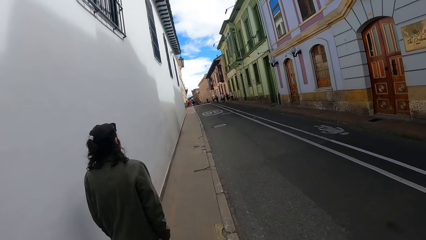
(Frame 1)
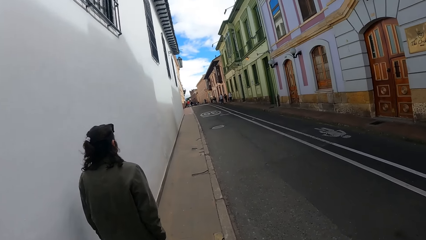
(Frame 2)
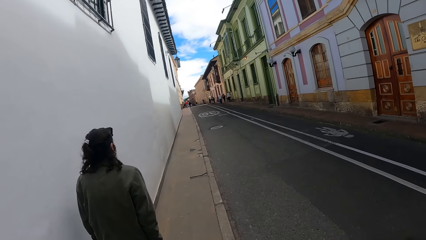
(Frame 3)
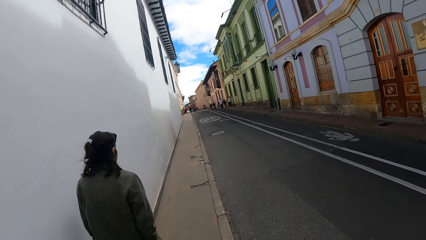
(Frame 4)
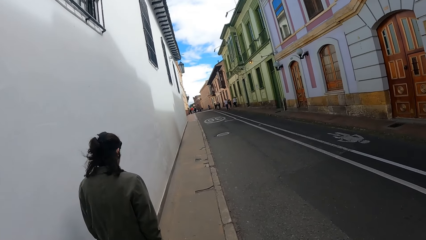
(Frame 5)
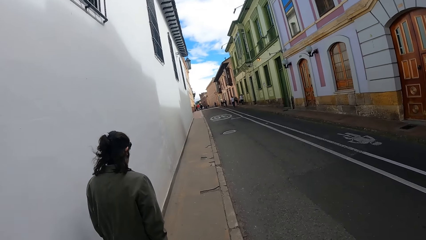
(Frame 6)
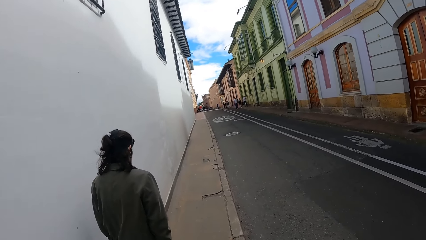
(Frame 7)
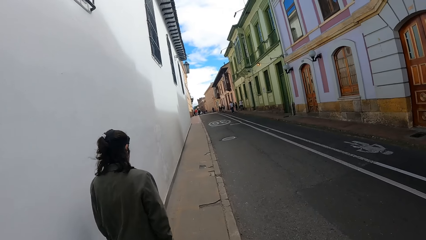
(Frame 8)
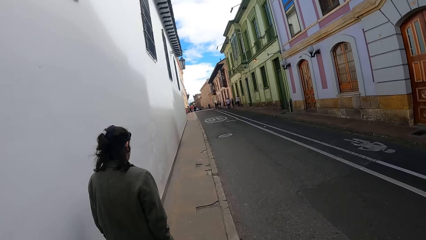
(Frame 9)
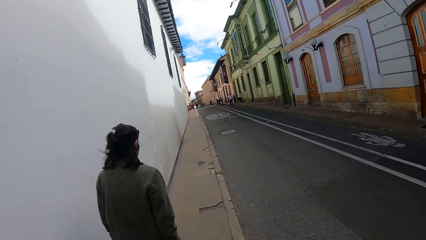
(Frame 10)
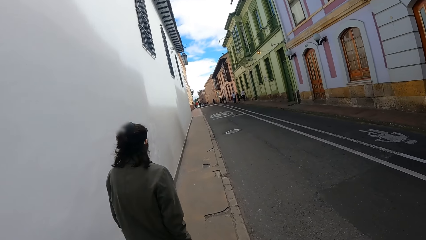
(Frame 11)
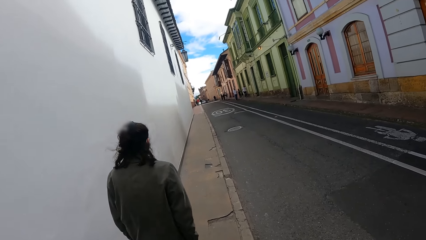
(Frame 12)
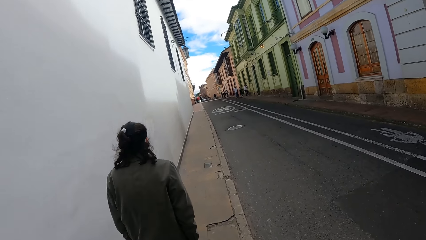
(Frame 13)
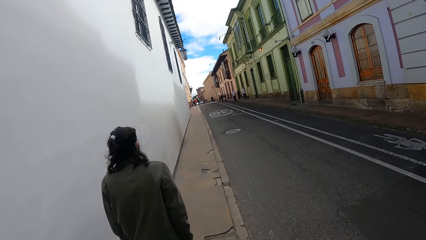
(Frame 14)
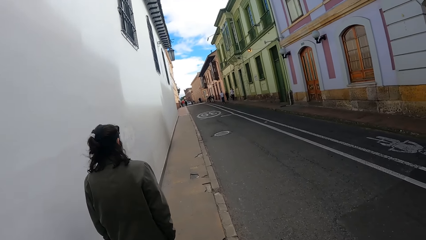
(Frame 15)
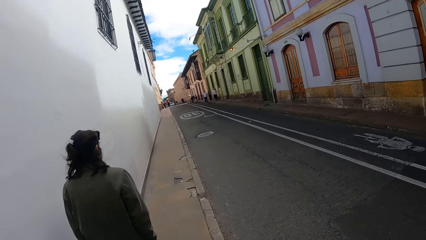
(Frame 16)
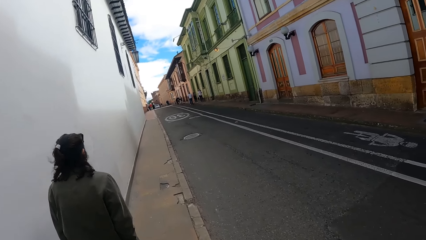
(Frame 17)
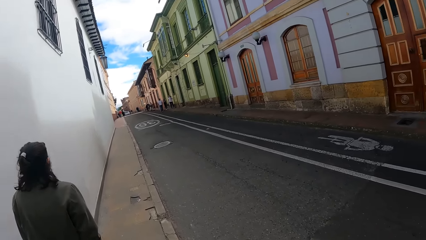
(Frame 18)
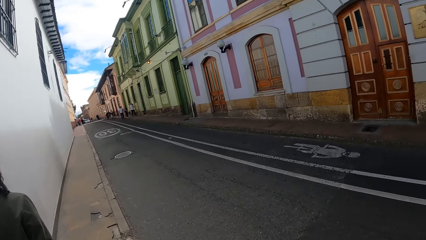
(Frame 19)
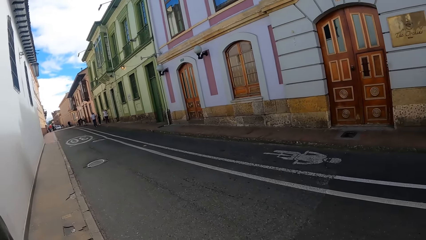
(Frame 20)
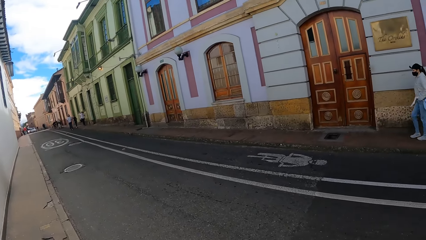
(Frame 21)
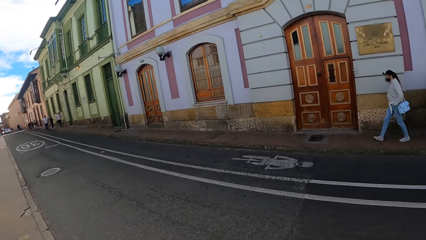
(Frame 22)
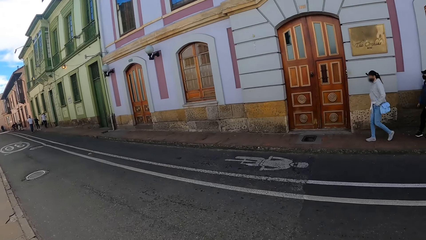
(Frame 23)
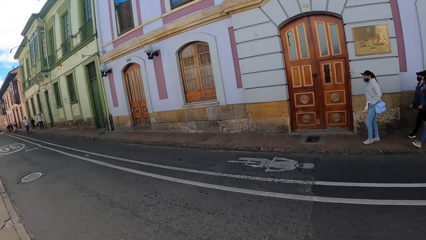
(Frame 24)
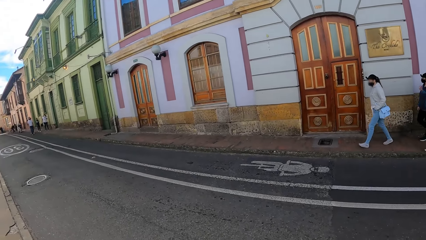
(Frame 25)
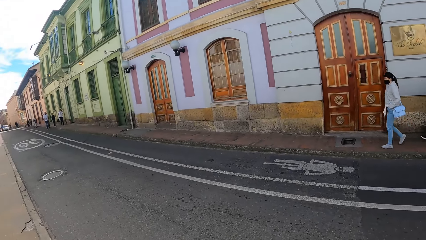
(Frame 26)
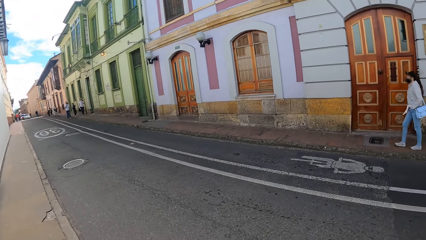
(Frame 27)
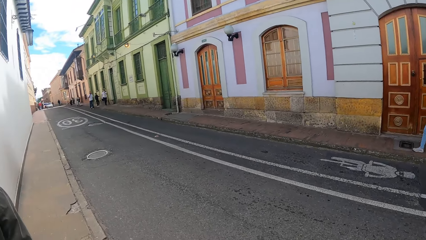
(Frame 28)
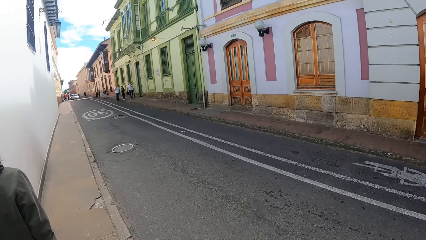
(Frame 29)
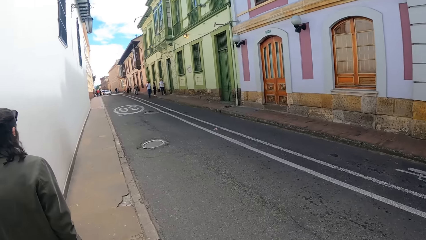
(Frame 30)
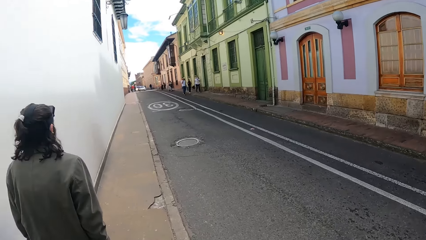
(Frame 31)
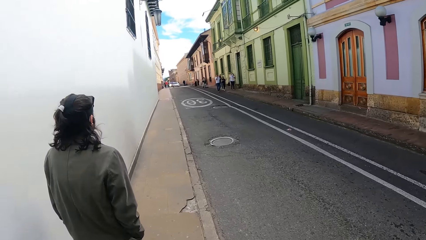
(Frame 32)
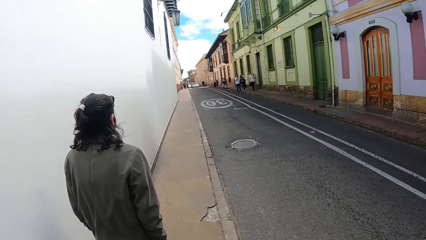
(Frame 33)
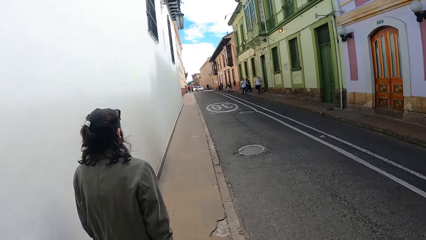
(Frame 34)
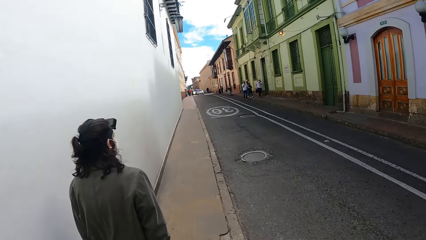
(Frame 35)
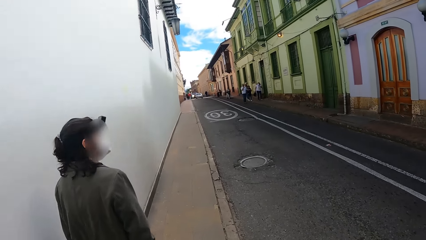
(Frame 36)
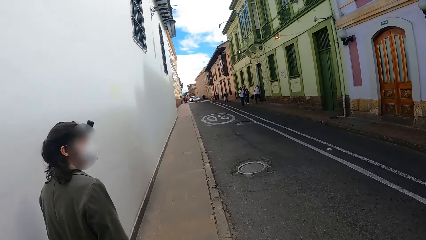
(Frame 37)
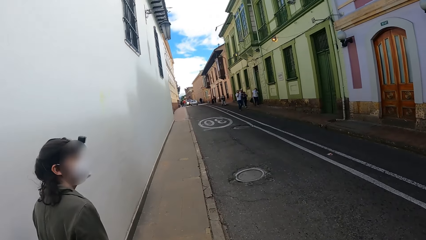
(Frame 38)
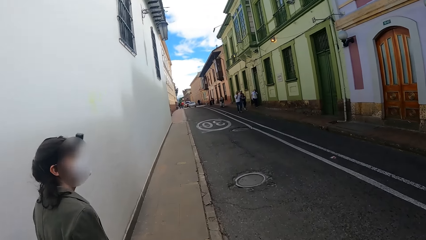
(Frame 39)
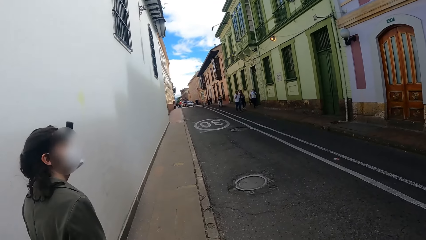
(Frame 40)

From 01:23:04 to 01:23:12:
The camera wearer looks to the side.

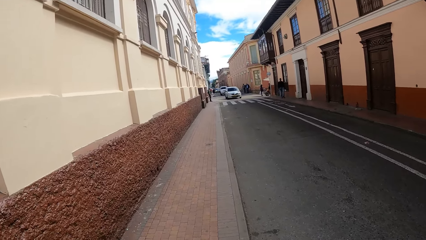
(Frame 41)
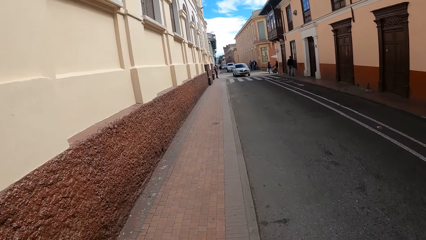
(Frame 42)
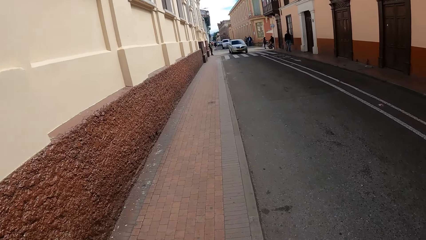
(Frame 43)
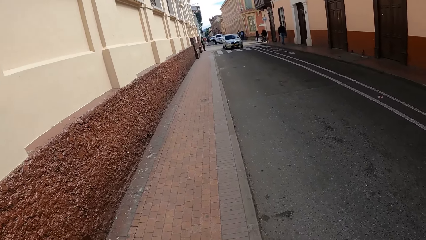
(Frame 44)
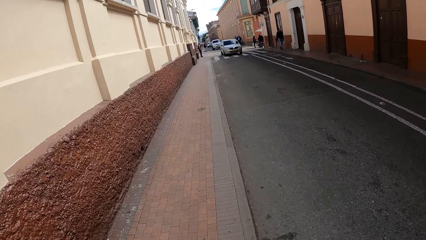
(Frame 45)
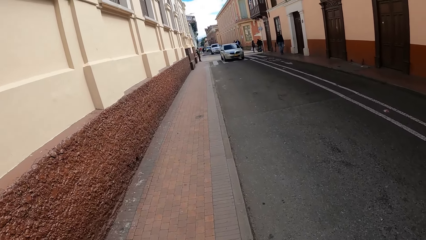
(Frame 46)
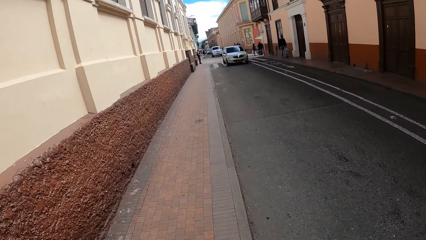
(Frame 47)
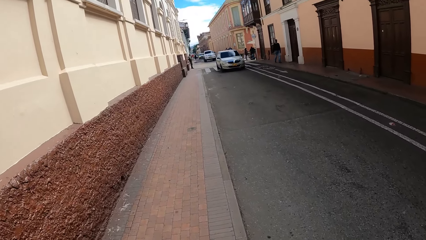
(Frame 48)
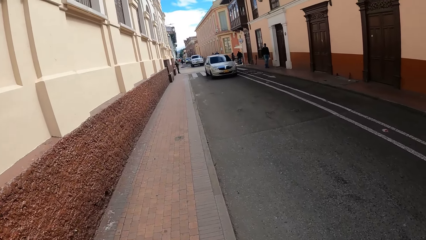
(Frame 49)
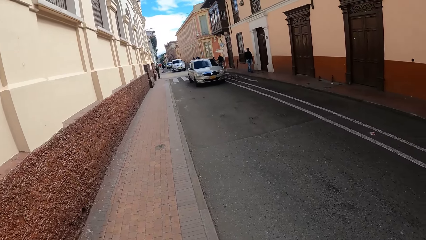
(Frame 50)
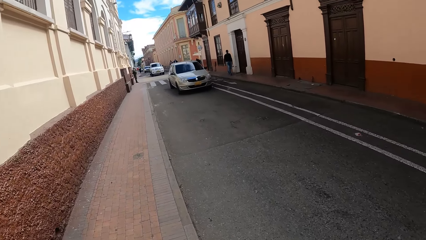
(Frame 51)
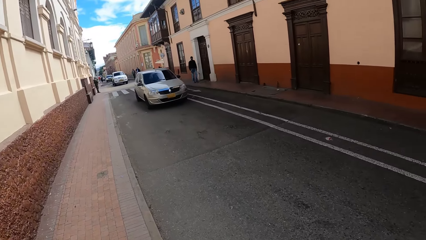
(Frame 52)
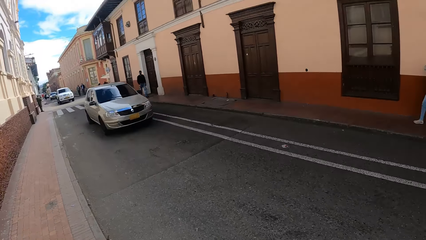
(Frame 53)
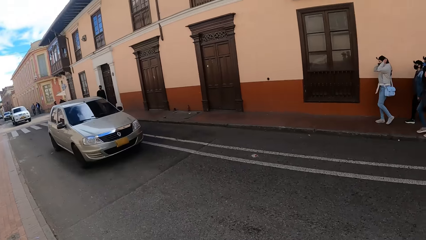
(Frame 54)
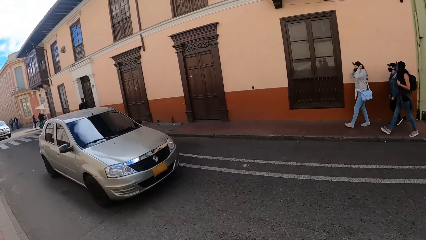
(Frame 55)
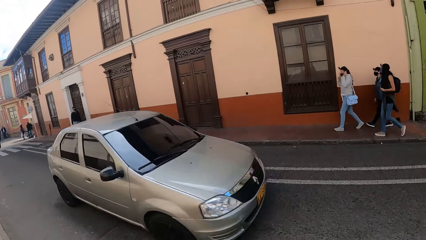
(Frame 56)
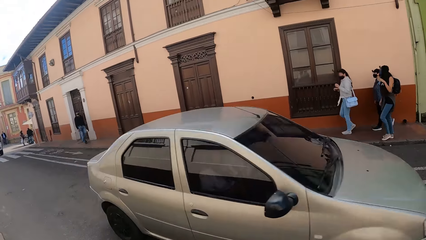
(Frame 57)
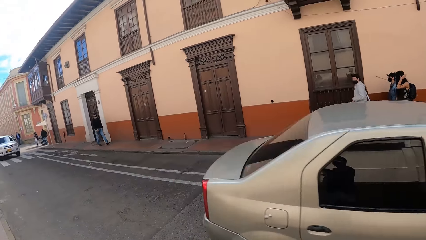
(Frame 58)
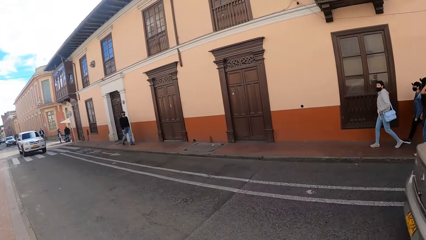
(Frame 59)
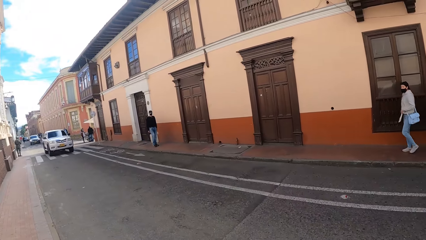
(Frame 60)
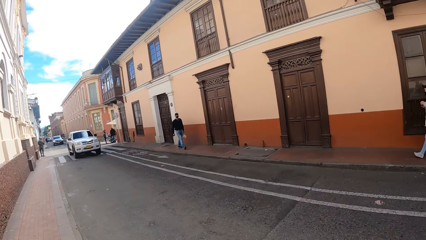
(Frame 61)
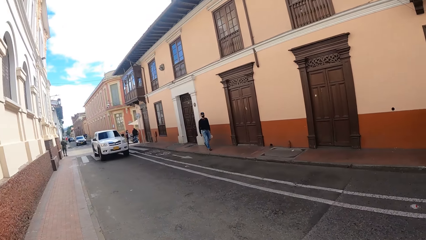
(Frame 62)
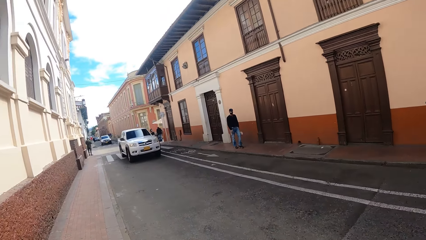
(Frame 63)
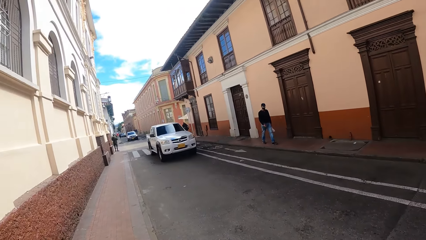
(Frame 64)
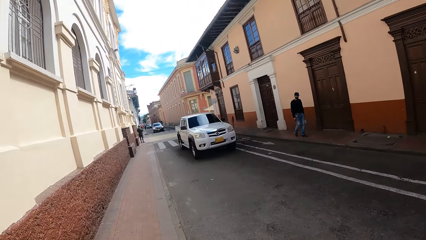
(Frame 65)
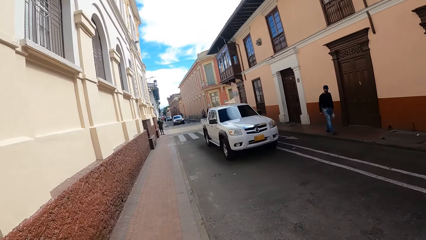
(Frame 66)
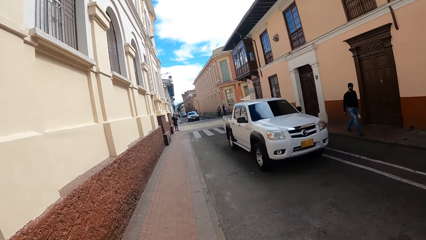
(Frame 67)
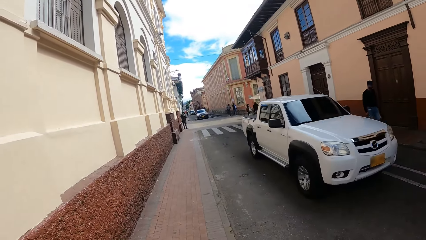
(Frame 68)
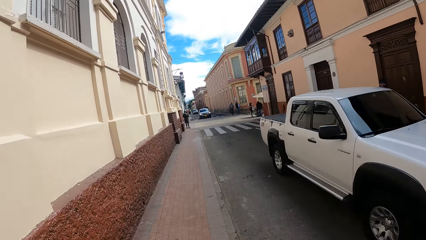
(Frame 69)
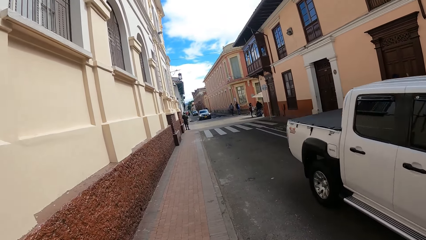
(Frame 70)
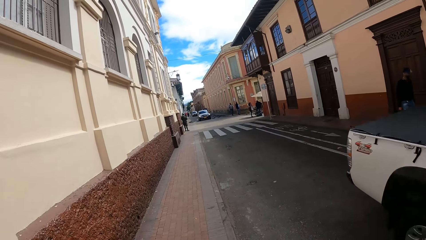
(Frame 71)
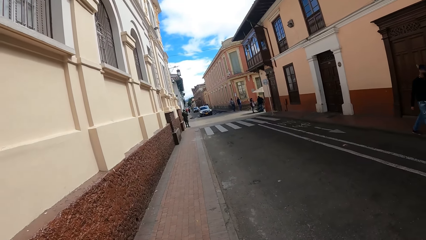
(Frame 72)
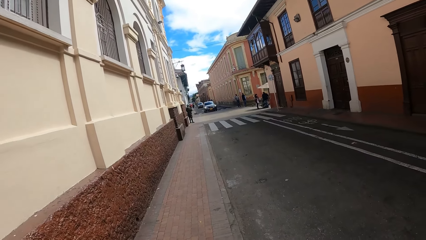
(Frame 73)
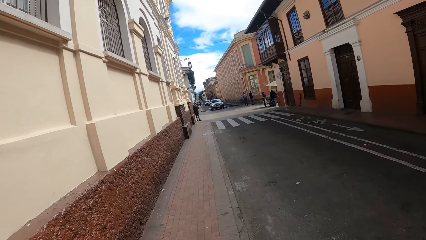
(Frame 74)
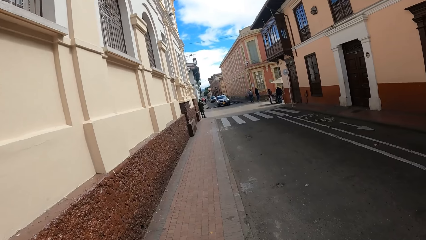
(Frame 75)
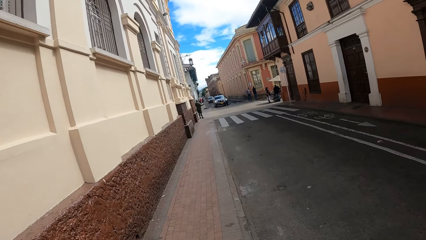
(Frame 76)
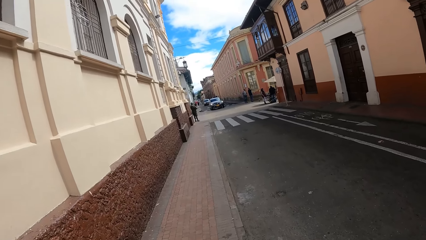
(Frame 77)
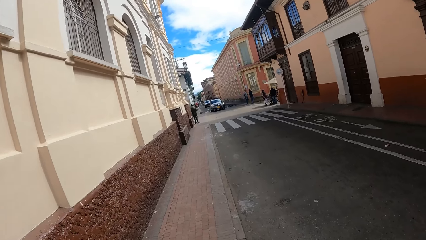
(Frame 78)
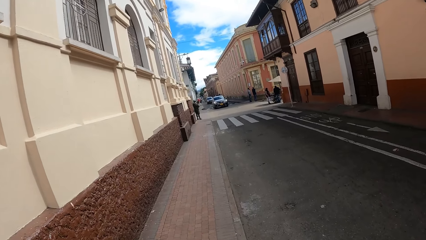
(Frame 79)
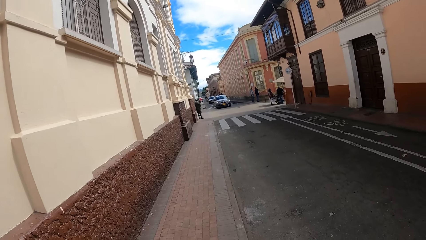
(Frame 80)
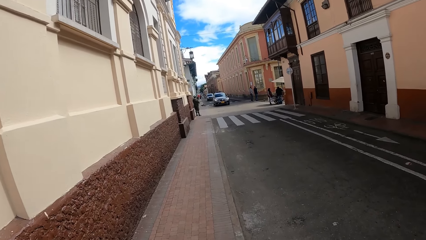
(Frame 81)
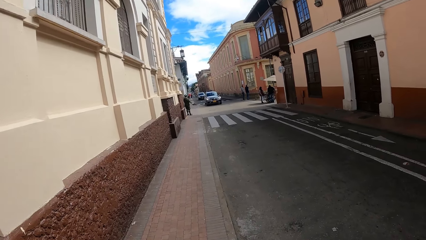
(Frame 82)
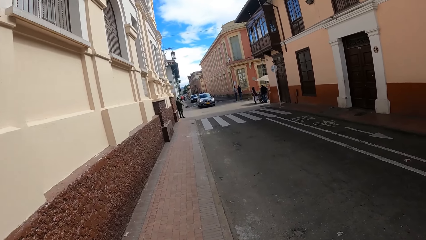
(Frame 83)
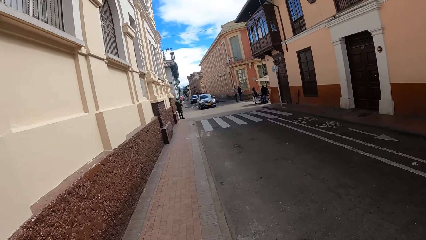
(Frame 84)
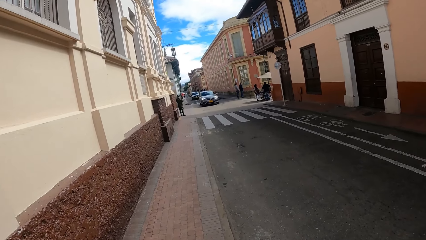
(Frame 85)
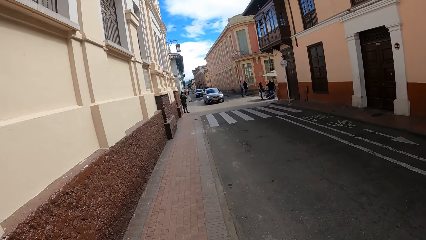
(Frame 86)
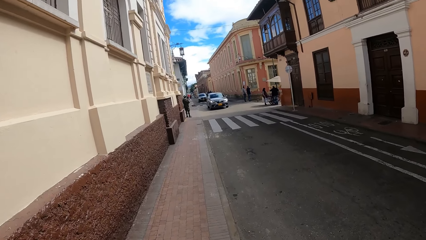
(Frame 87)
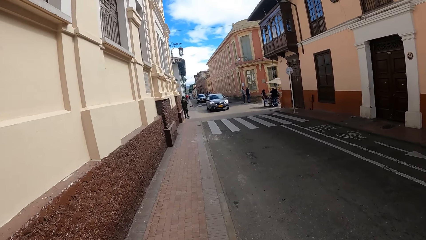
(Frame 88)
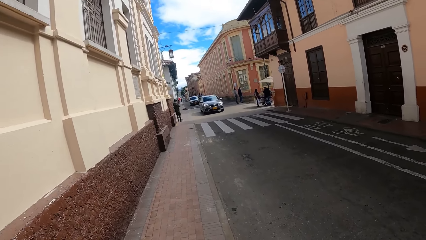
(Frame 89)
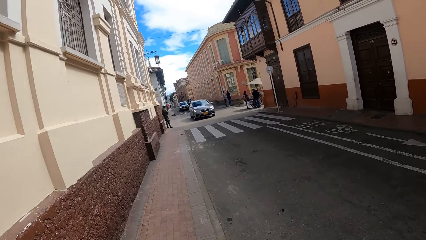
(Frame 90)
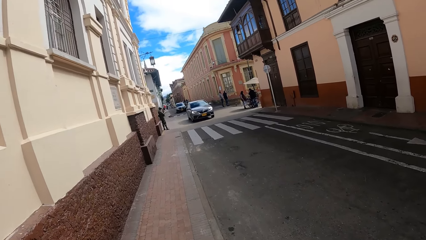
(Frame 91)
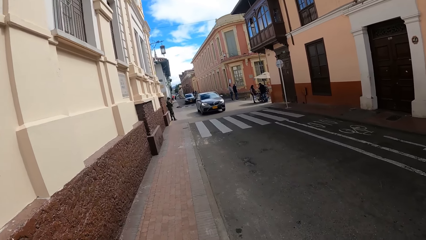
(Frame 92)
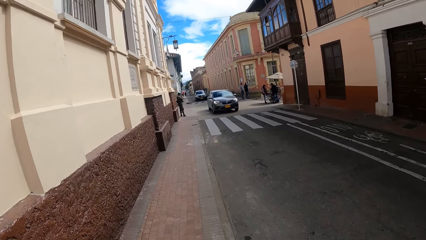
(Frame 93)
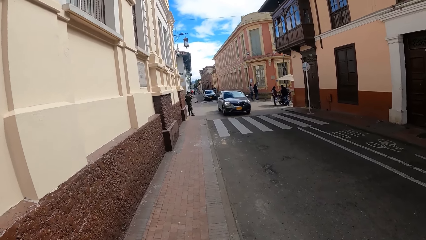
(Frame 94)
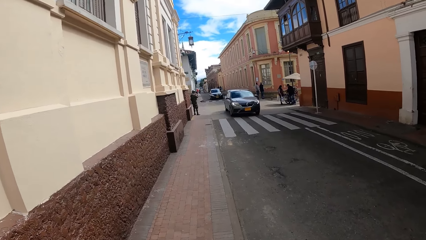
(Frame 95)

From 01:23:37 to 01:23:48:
The camera wearer looks to the side. They look around. They walk at the pathway.
